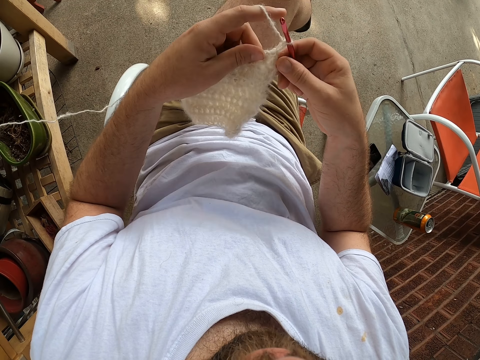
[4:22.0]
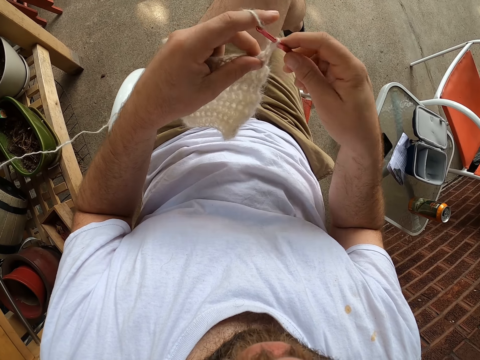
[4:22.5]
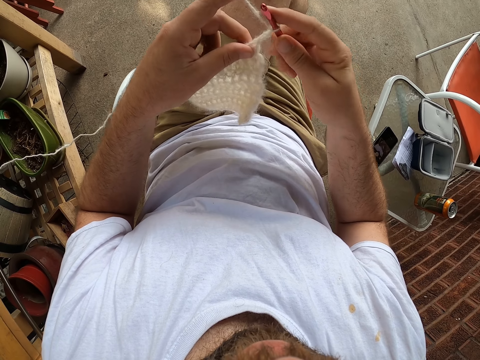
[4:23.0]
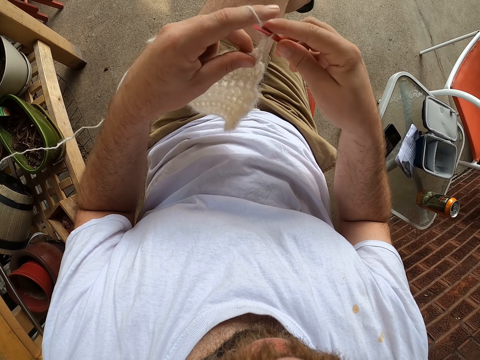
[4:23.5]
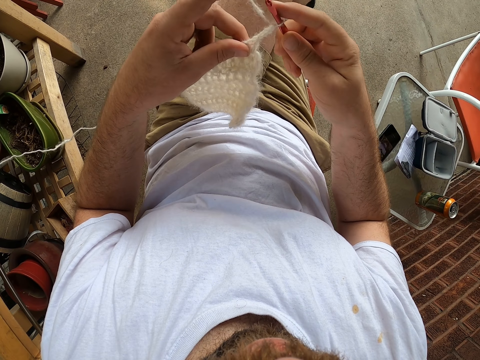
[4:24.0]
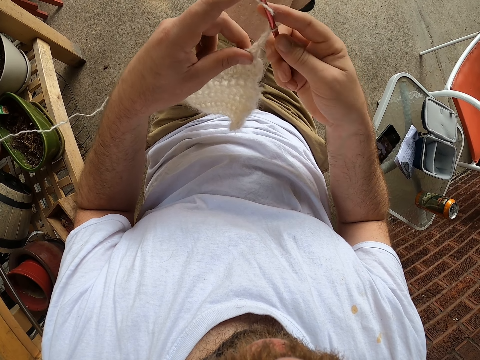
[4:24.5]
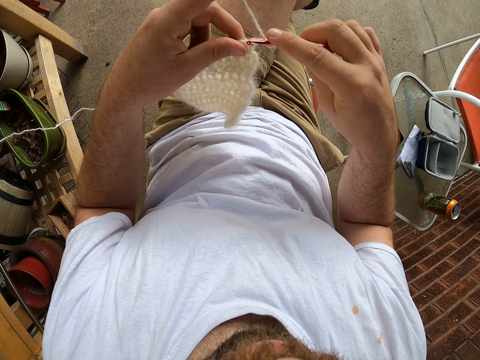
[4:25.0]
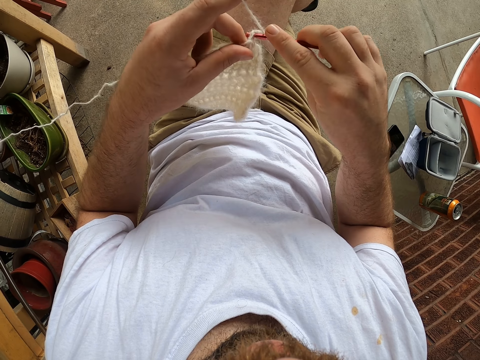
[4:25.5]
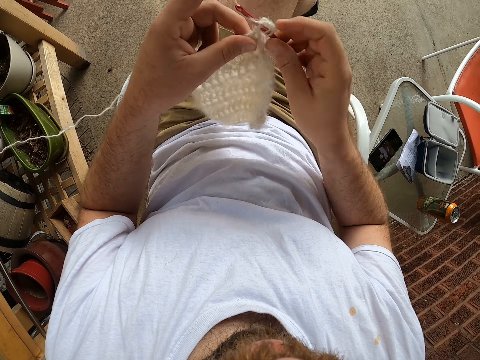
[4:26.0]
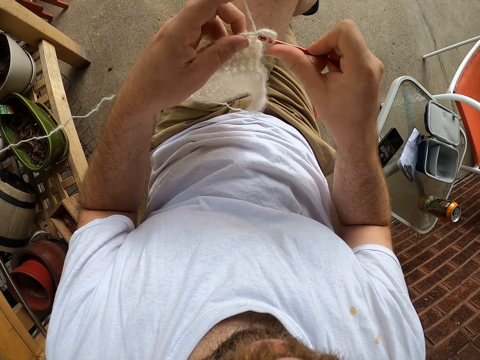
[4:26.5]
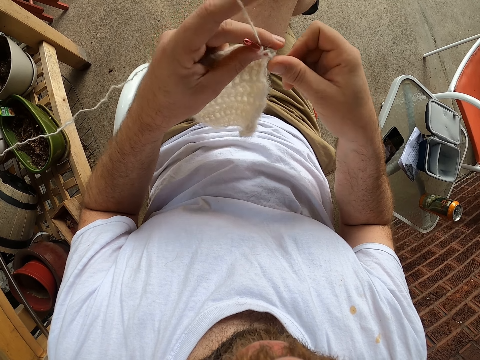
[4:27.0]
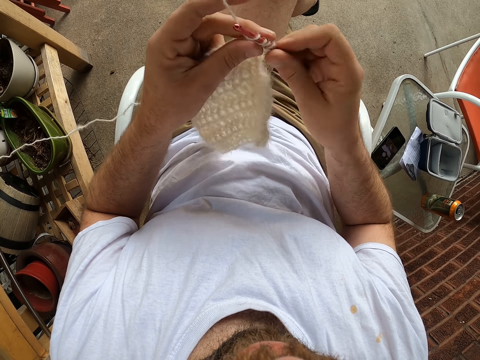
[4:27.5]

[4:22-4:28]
The camera wearer knits the yarn with a knitting needle in his right hand.

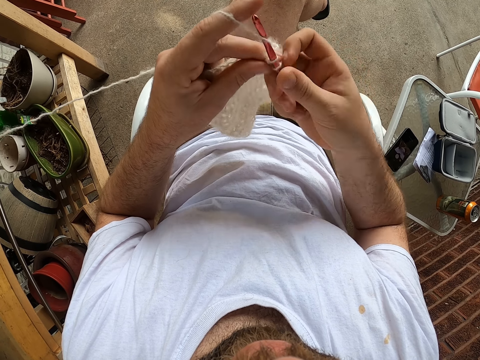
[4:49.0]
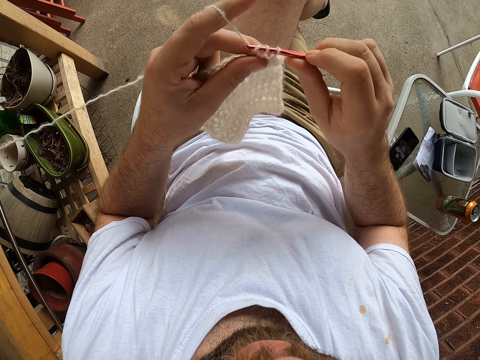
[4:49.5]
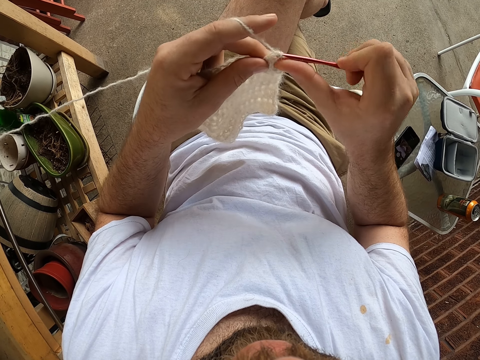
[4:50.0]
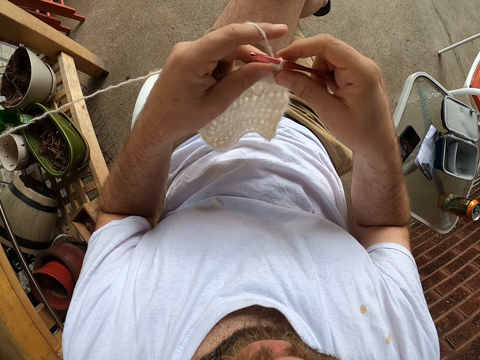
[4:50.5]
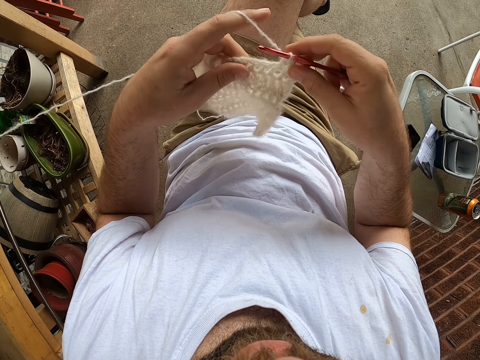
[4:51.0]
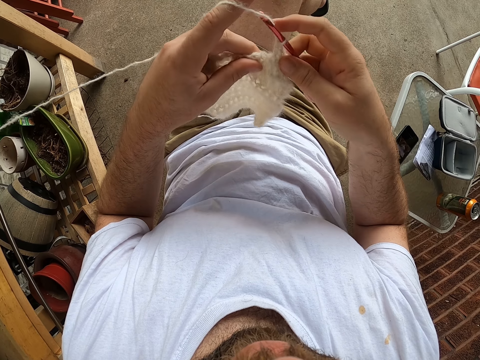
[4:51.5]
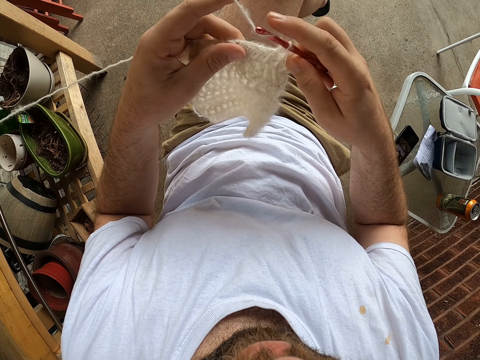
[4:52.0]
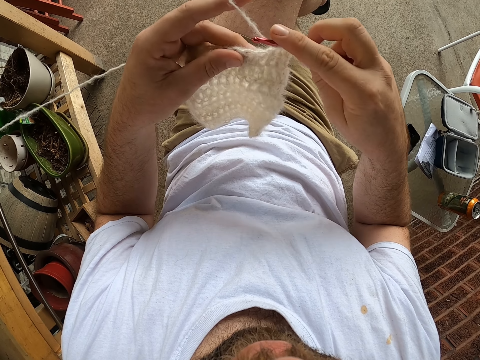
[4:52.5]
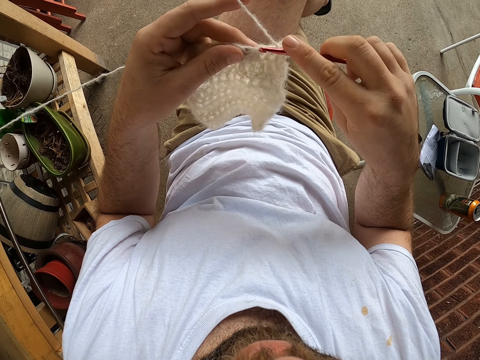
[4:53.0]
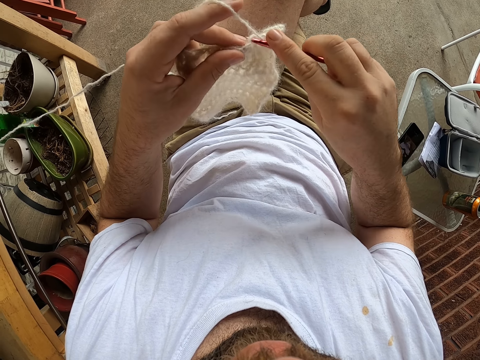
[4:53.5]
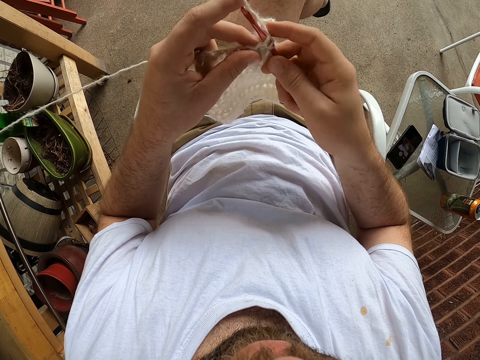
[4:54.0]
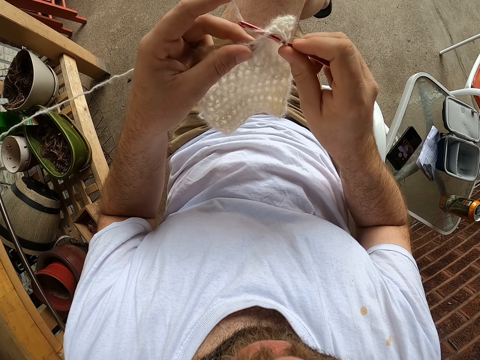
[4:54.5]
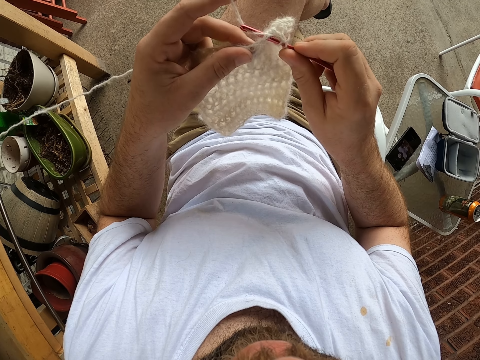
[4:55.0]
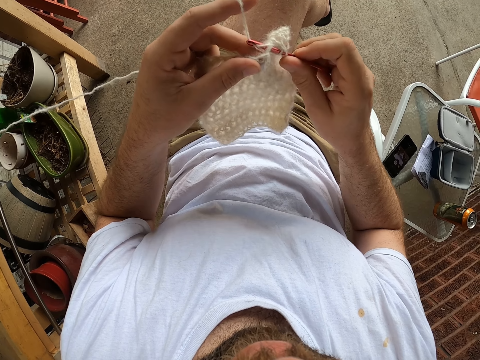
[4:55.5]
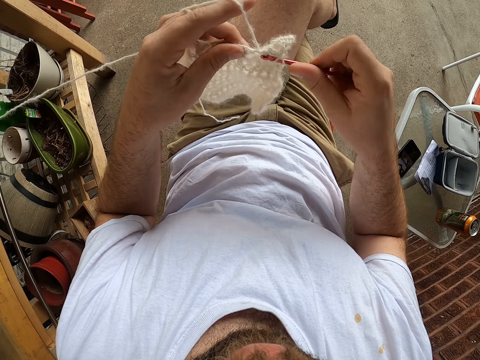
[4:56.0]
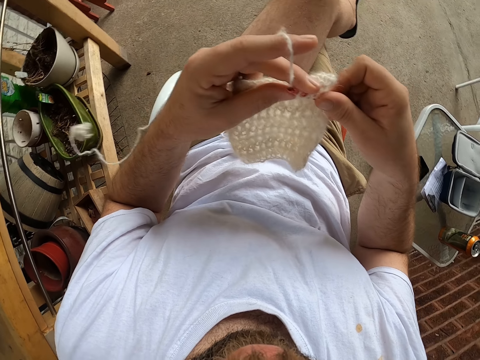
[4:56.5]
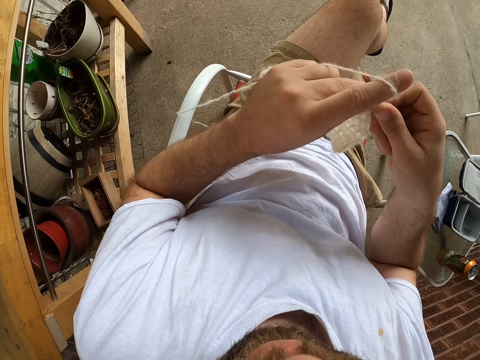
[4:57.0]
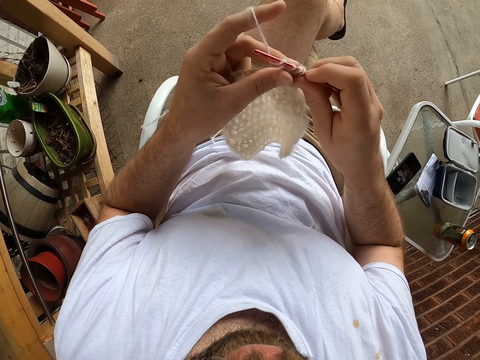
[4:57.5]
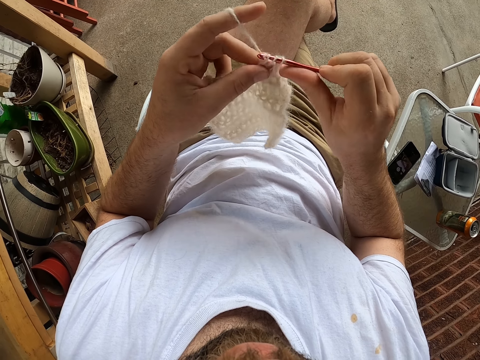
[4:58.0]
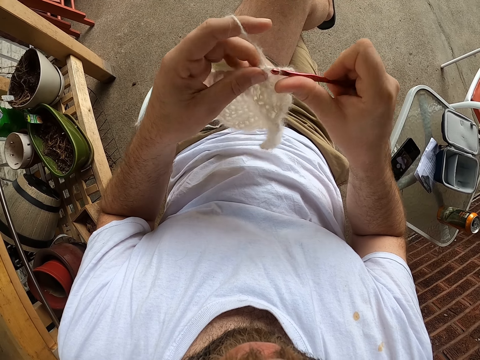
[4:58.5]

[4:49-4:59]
The camera wearer adjusts the fabric. They knit the fabric.

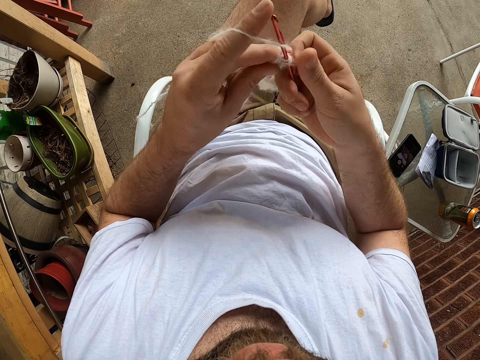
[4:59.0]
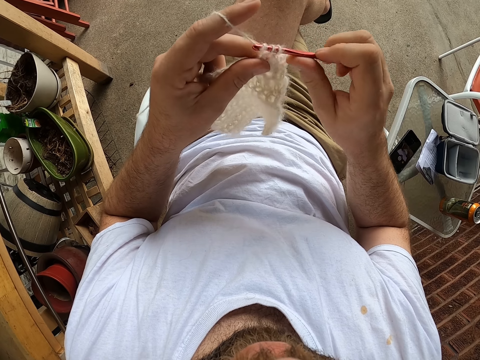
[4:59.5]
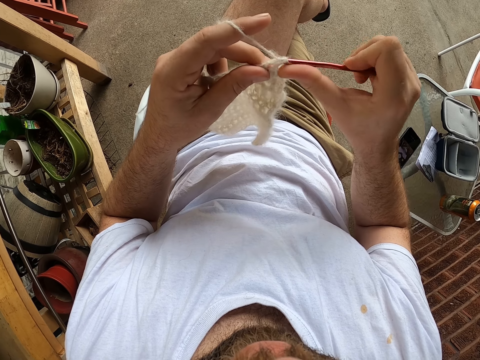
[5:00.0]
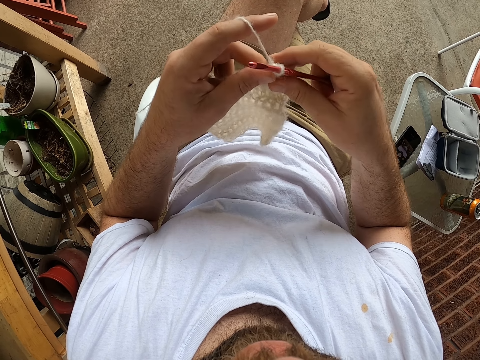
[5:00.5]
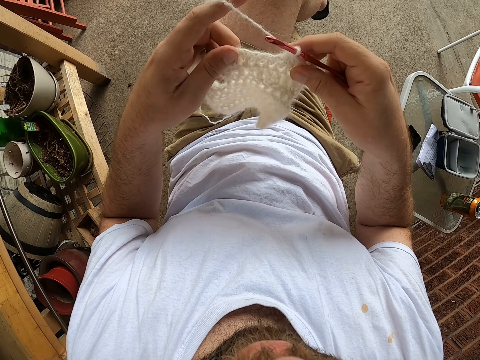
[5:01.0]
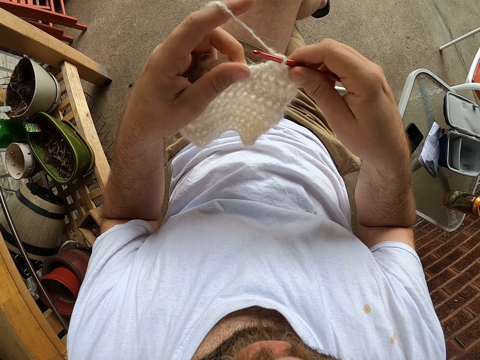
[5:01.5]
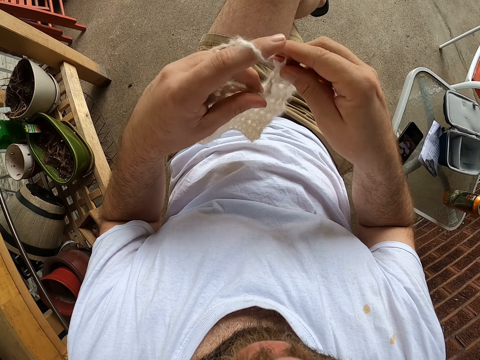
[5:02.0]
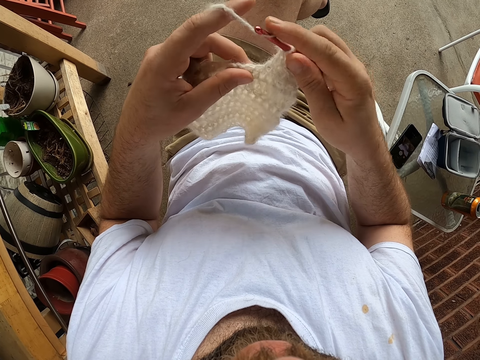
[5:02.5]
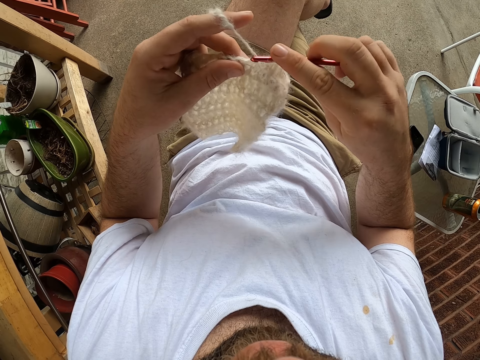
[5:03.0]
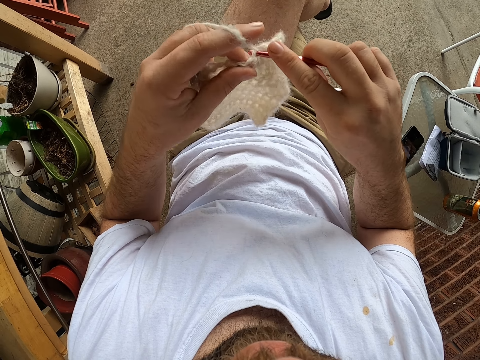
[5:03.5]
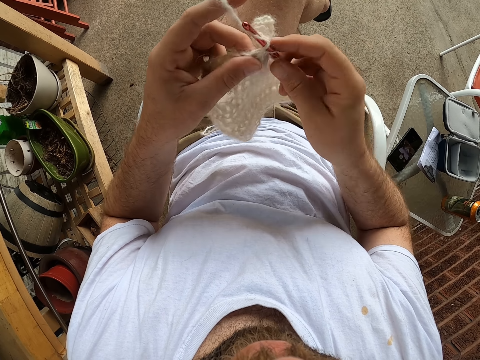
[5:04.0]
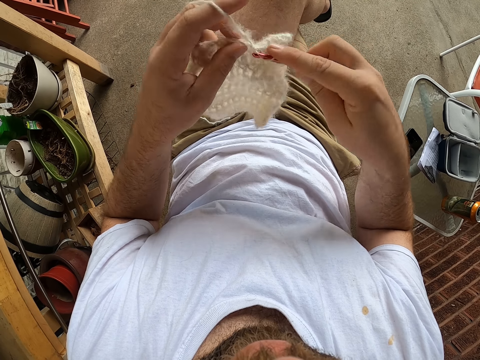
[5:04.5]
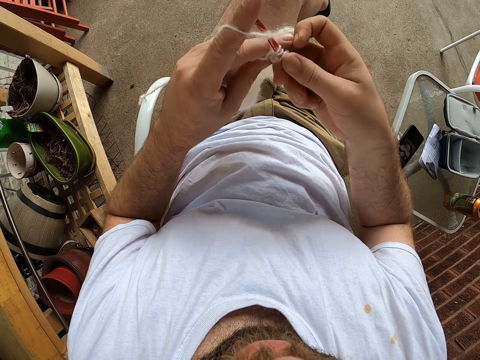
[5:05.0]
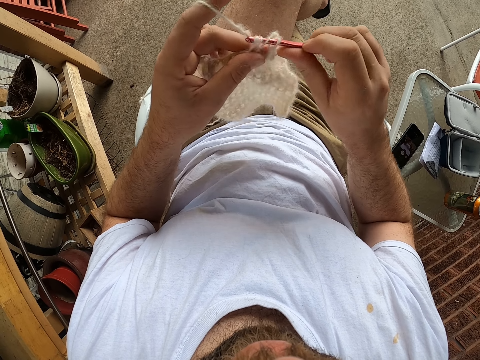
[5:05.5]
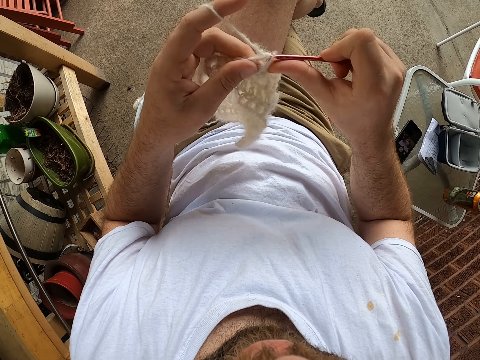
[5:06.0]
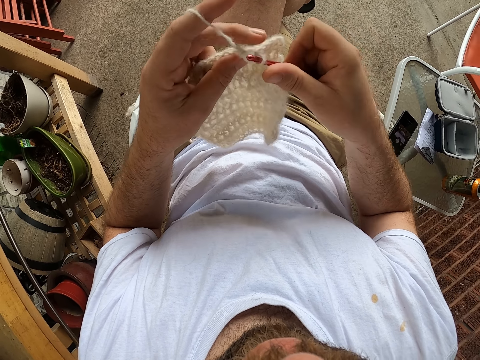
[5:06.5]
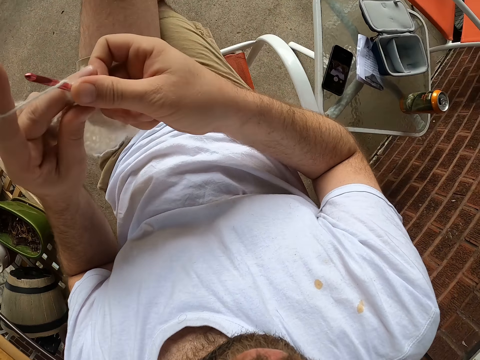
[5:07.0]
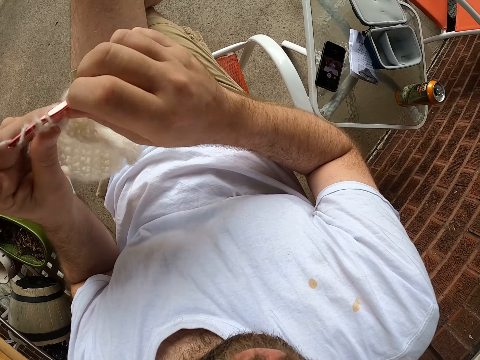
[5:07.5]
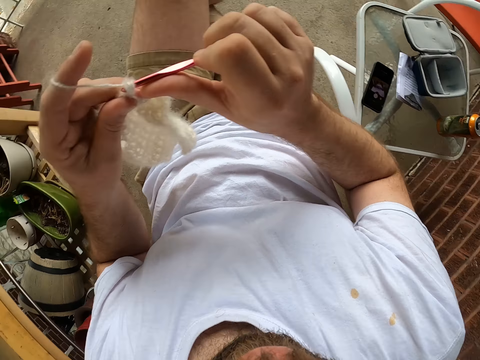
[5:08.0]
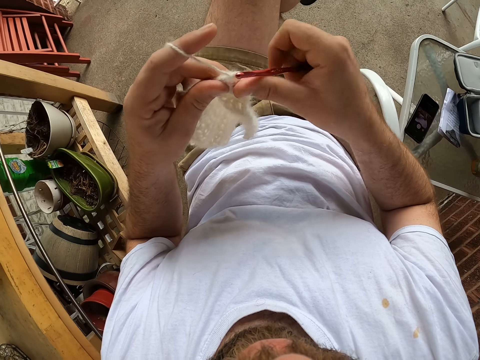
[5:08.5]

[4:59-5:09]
The camera wearer adjusts the fabric. They knit the fabric.
